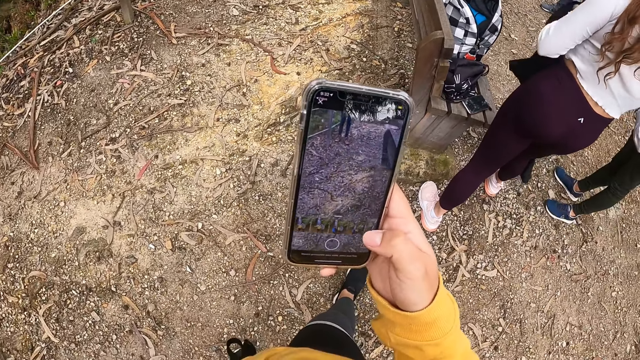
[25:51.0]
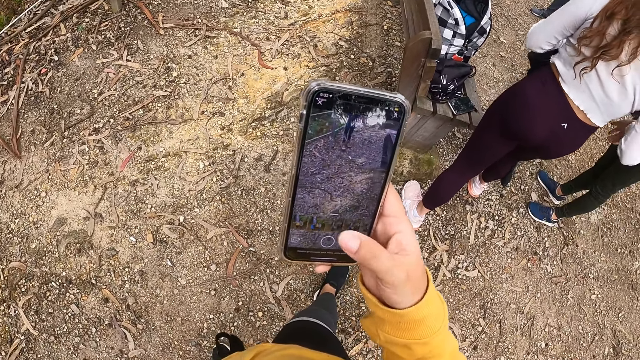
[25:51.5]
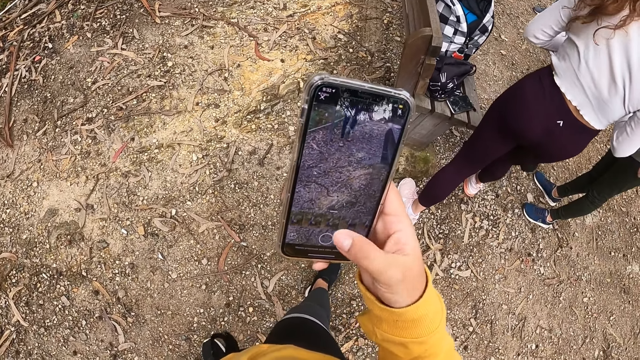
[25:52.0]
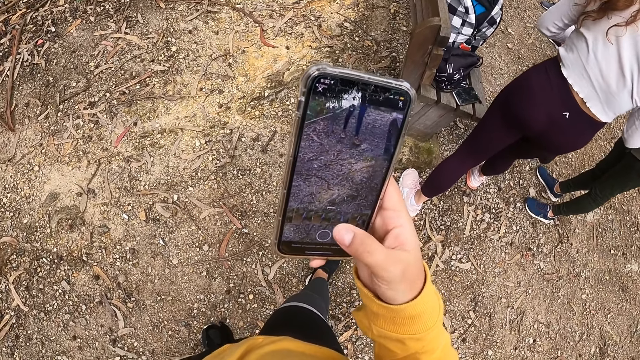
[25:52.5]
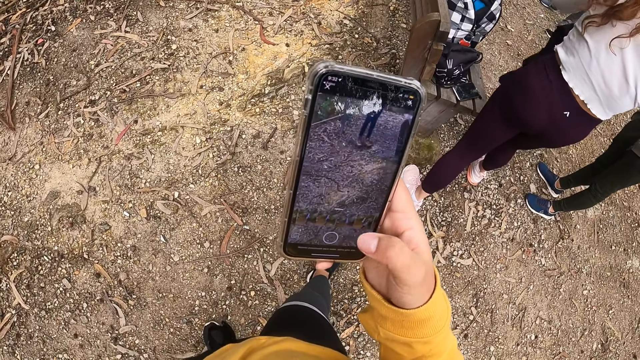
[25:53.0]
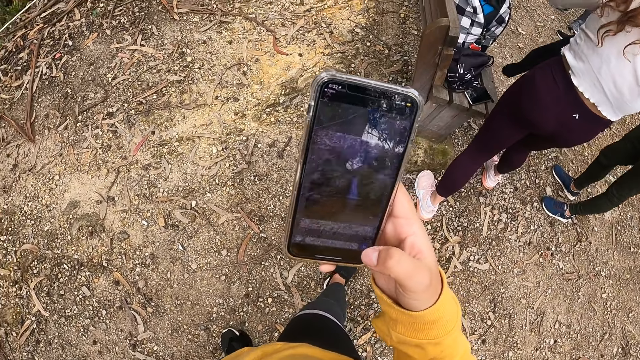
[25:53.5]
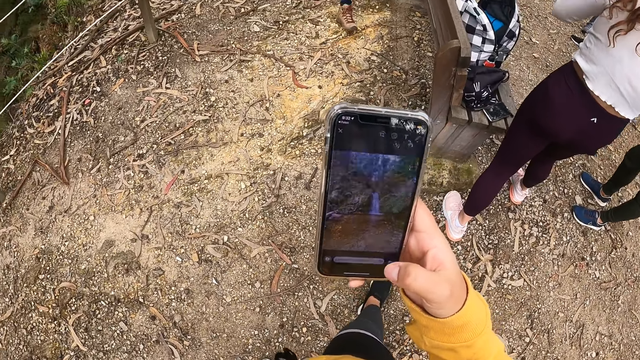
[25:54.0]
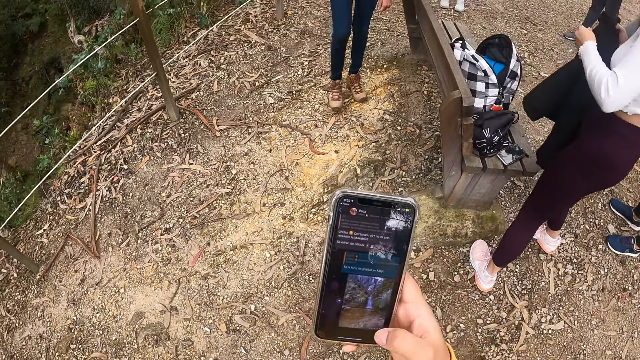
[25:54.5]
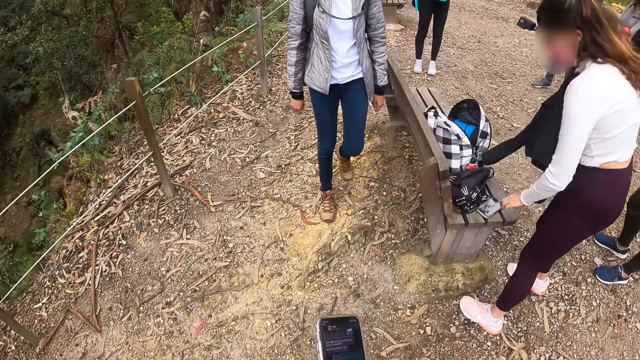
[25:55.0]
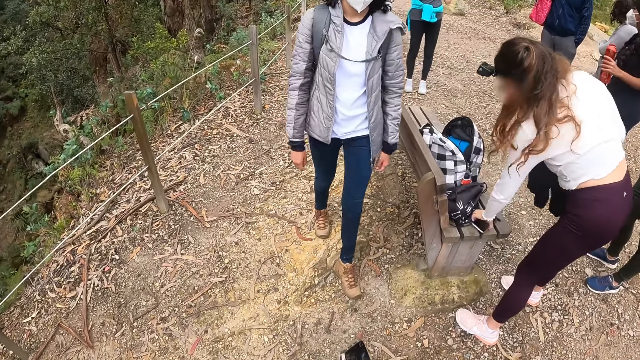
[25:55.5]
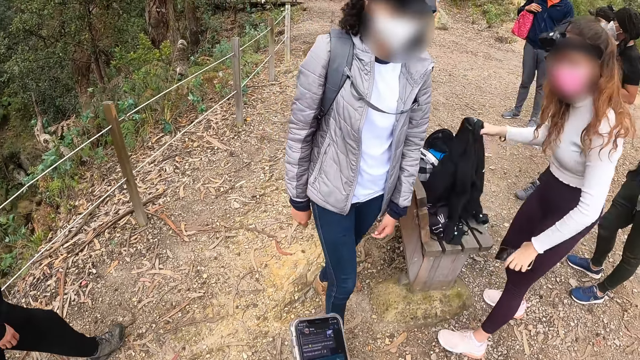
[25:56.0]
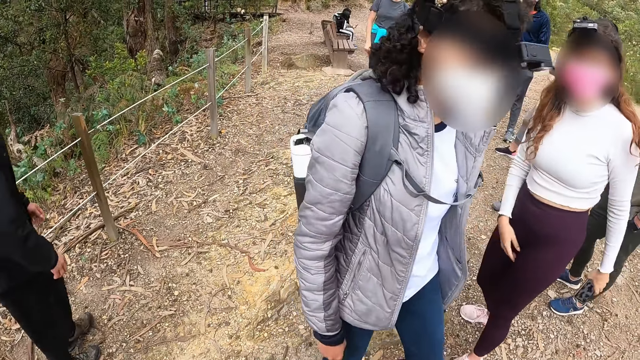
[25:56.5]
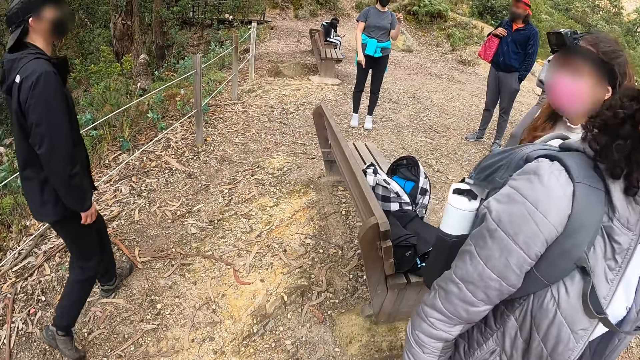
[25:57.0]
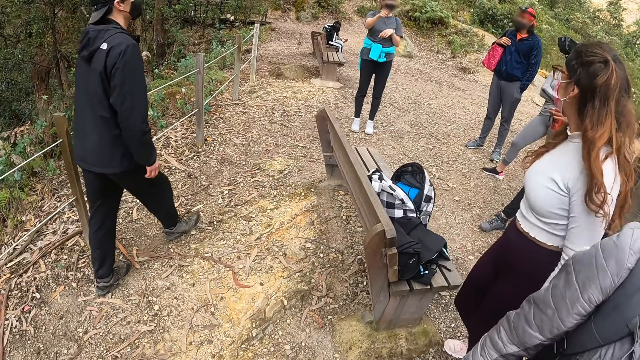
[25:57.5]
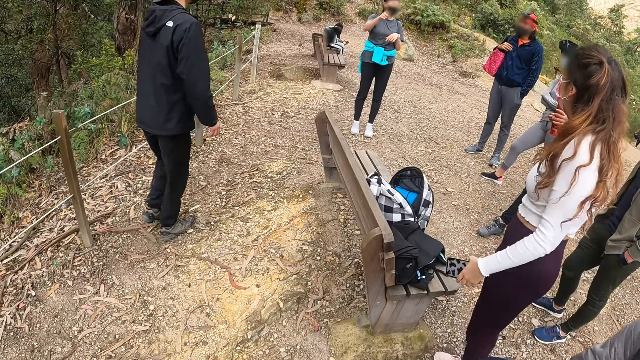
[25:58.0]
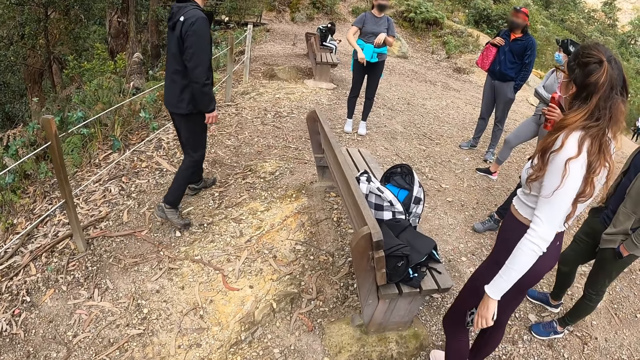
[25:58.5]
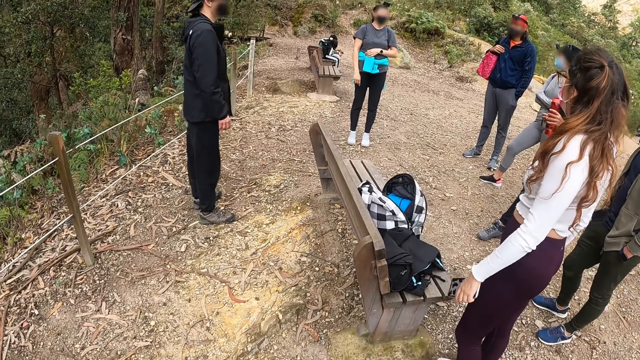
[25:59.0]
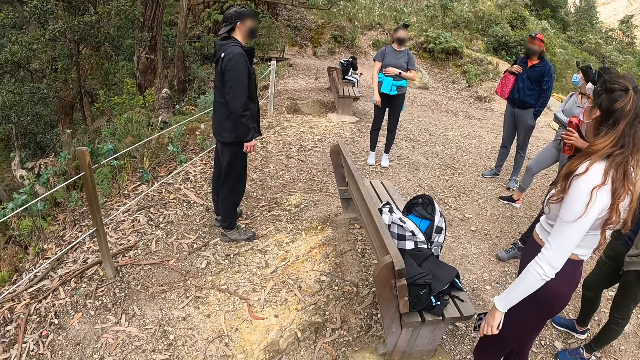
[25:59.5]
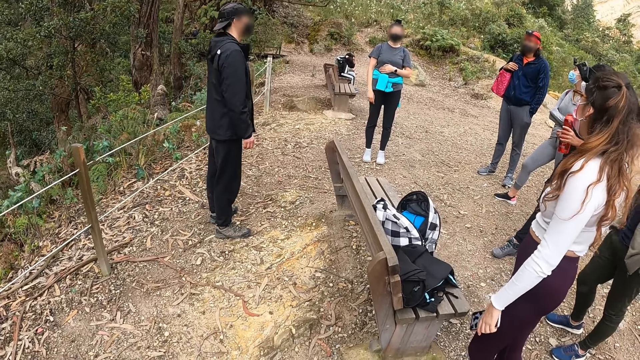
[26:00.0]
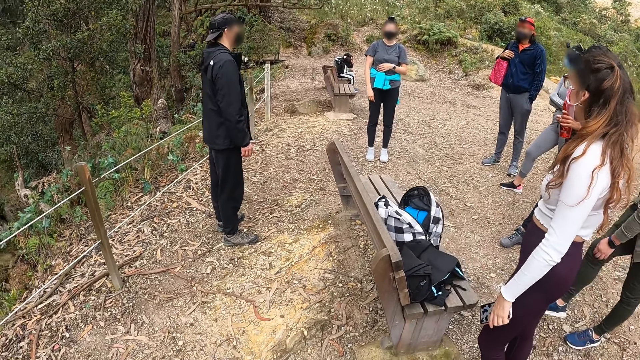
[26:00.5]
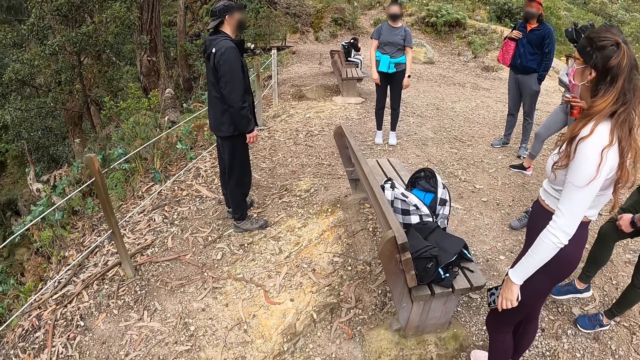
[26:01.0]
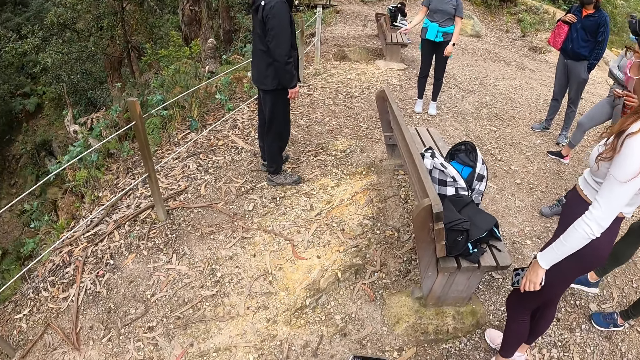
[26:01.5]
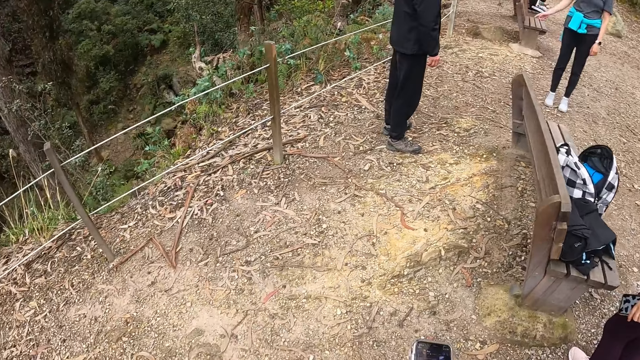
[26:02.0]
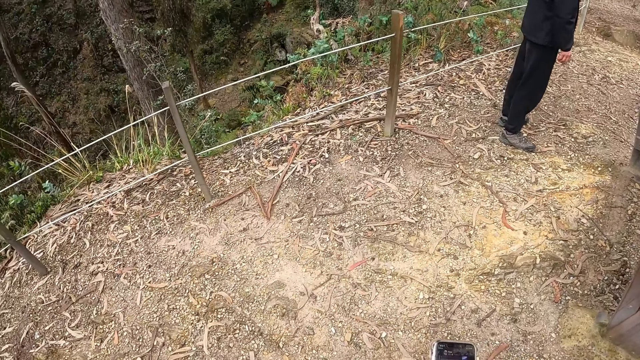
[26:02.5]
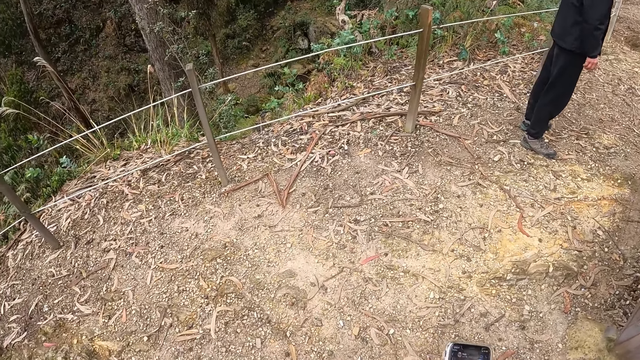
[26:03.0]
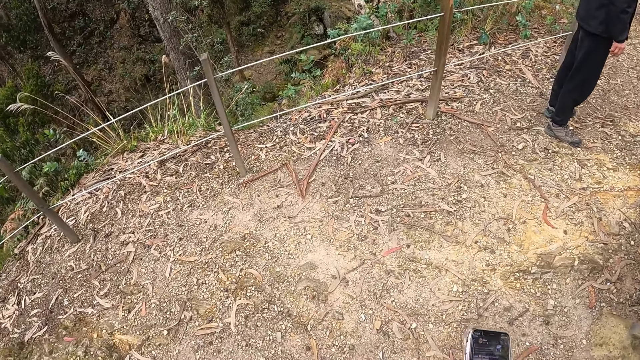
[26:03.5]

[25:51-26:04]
A woman picks up a phone on the chair with her right hand and drops a cloth on the chair with her left hand. The camera wearer looks around.

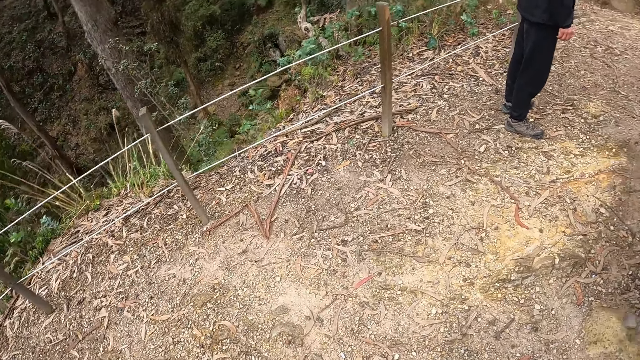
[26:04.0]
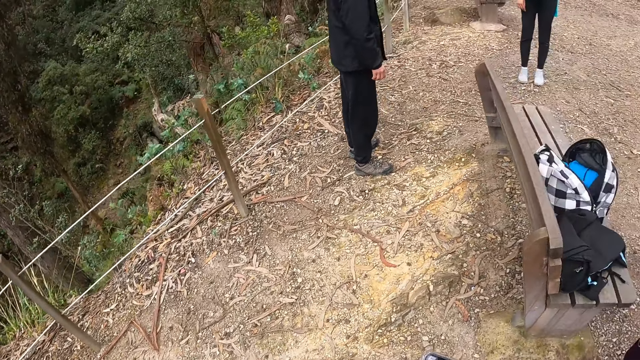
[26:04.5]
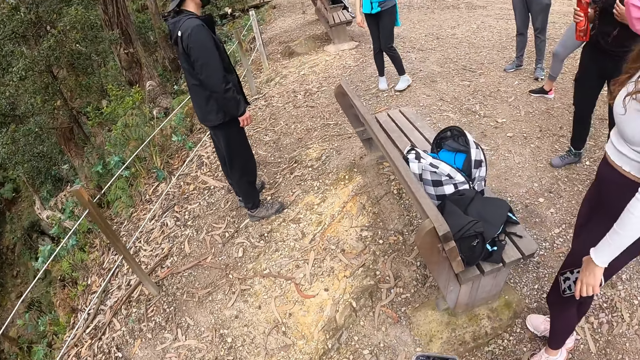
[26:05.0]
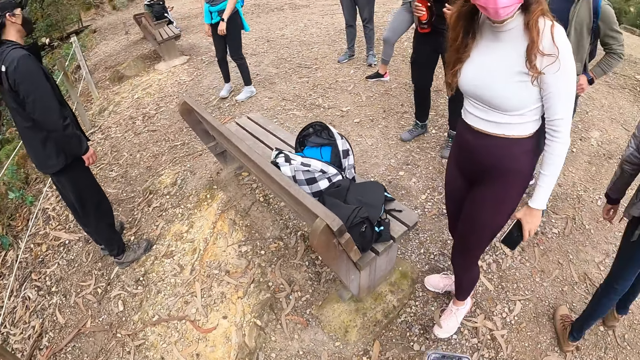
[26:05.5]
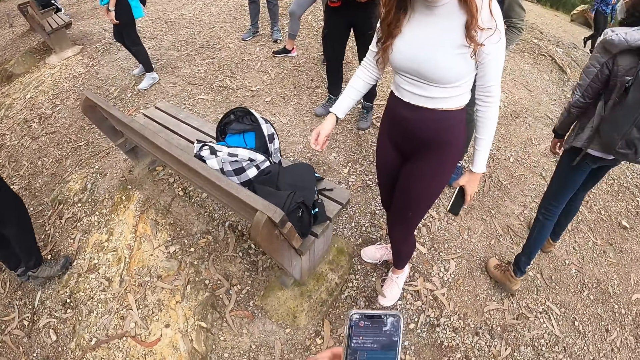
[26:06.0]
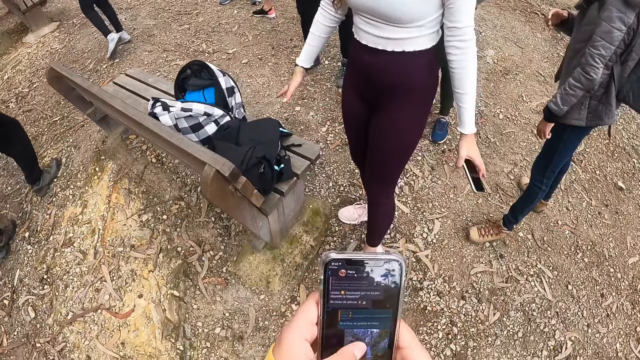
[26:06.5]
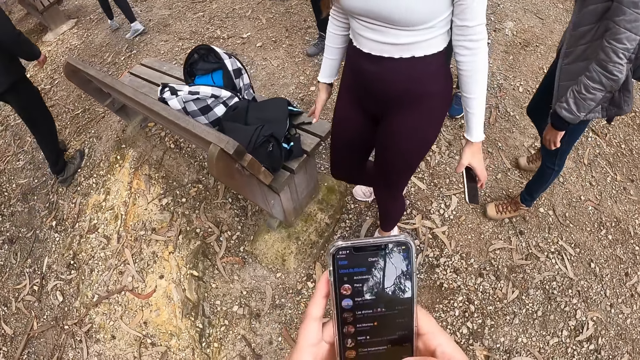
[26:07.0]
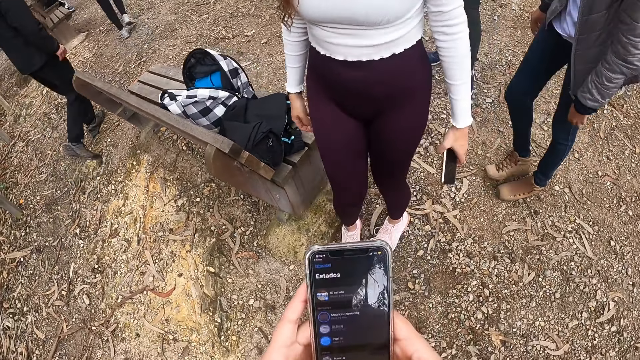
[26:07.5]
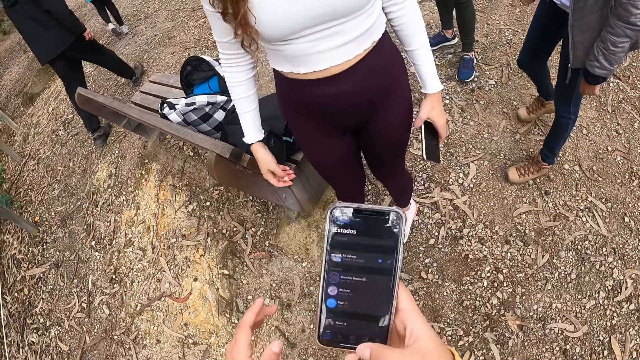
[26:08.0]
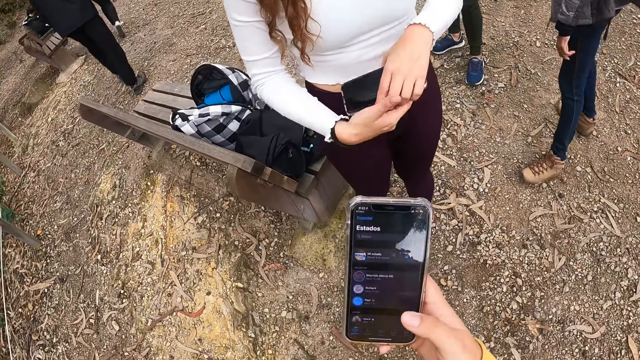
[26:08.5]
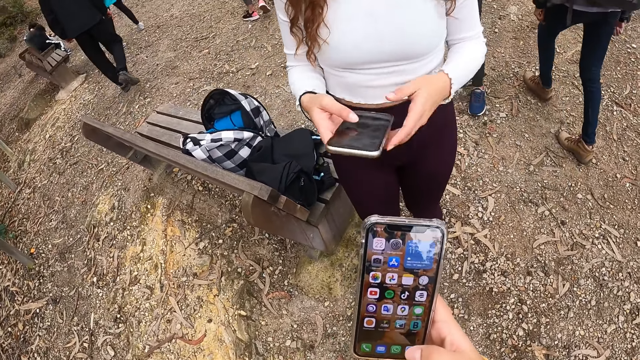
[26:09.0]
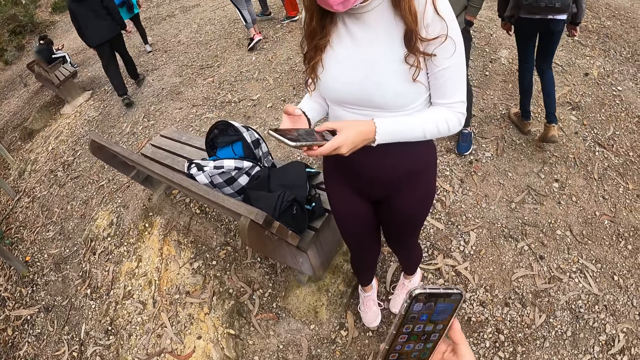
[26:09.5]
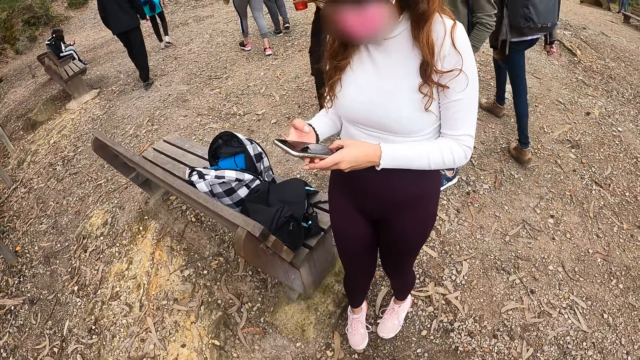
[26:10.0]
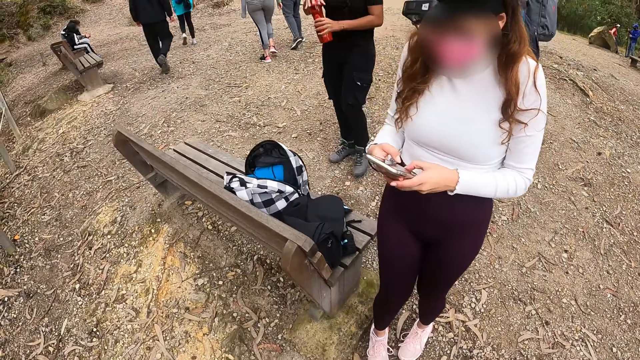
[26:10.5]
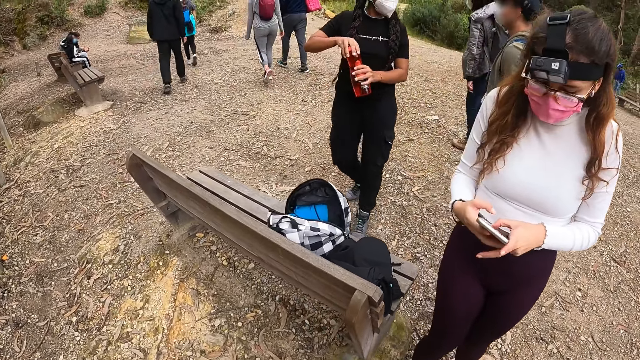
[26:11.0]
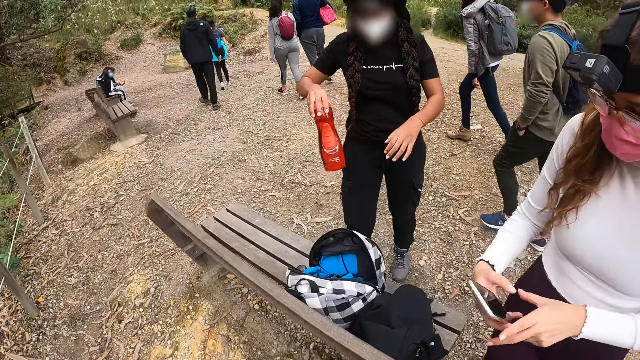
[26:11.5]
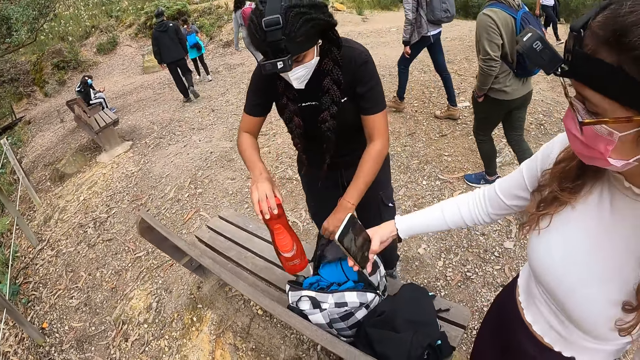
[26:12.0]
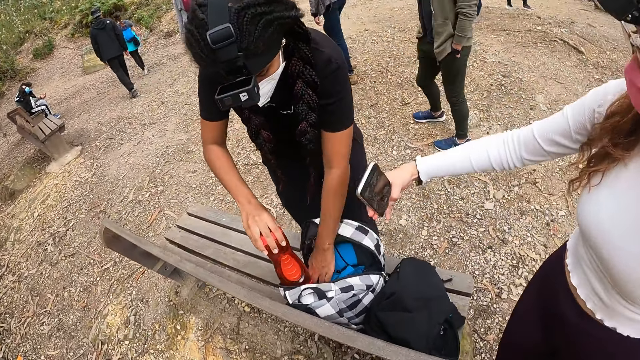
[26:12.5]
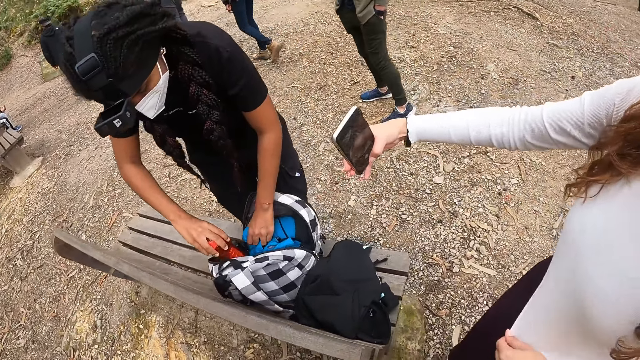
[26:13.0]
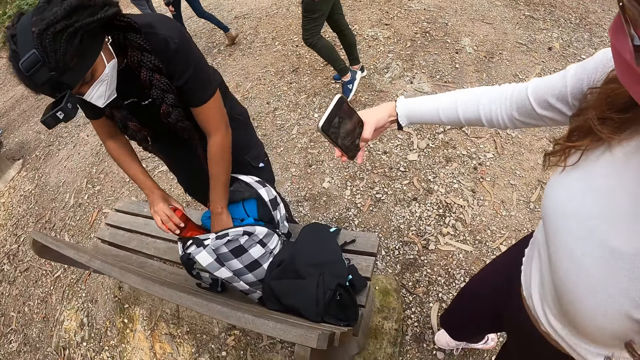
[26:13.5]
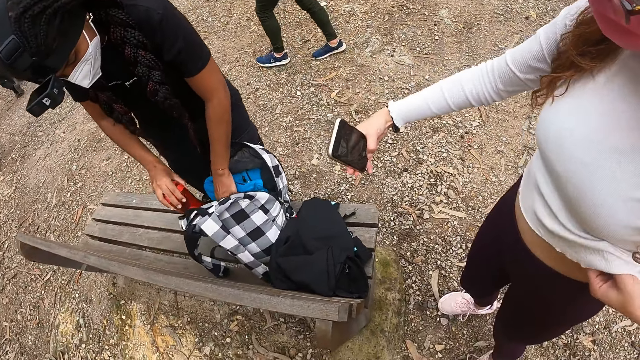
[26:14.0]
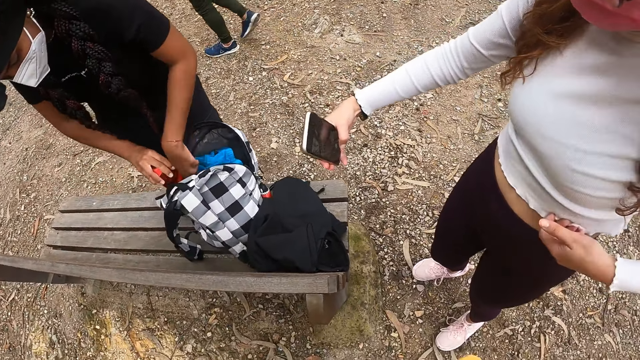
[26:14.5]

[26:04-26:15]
The camera wearer operates the phone with both hands. She operates the phone with her right hand. The woman operates the phone with both hands and takes a photo with the phone in her right hand. The camera wearer walks in the area. Another woman puts a bottle in the bag on the chair with both hands.
